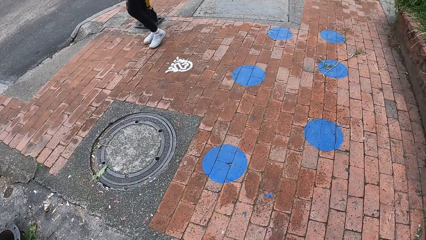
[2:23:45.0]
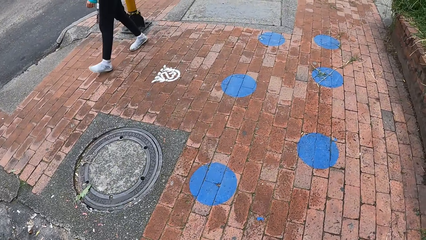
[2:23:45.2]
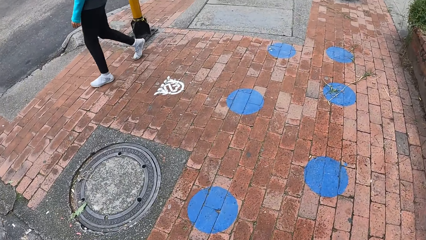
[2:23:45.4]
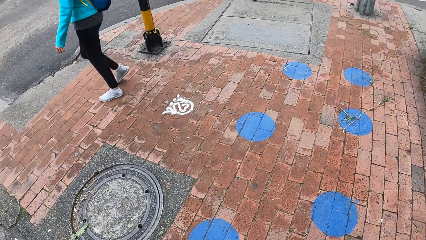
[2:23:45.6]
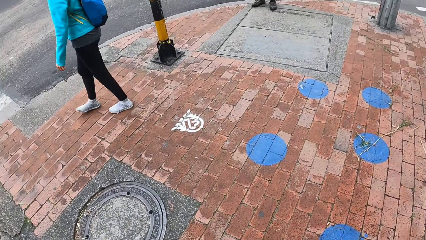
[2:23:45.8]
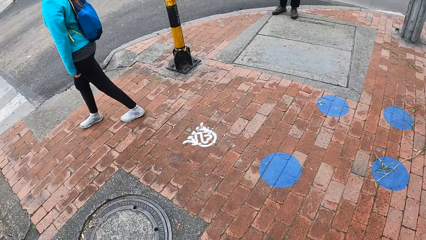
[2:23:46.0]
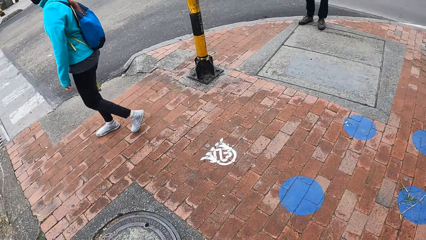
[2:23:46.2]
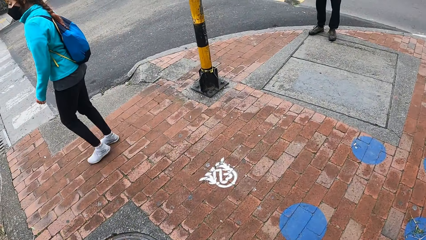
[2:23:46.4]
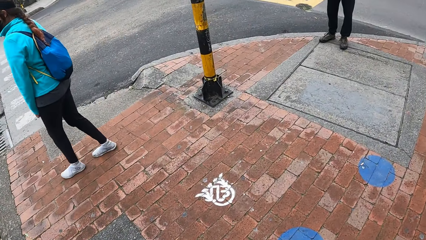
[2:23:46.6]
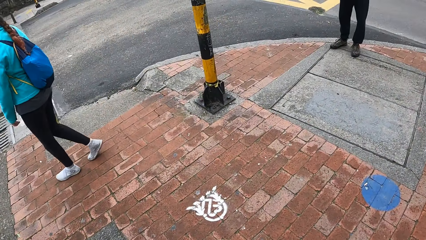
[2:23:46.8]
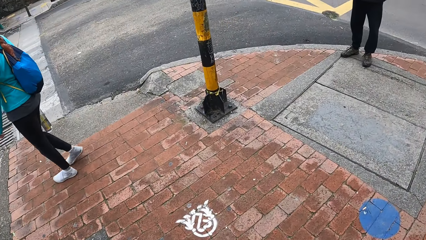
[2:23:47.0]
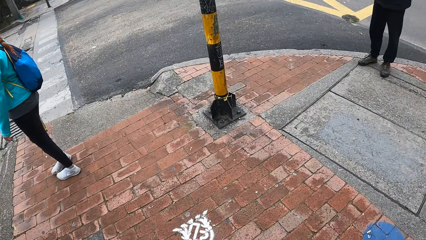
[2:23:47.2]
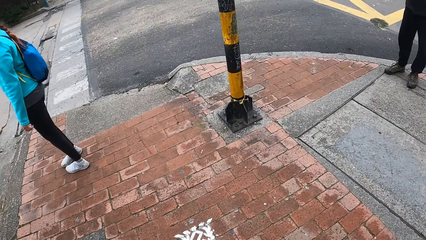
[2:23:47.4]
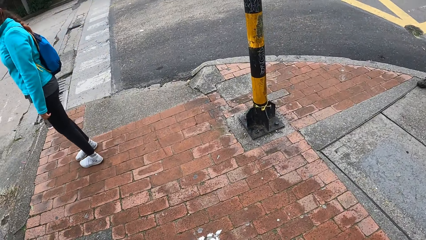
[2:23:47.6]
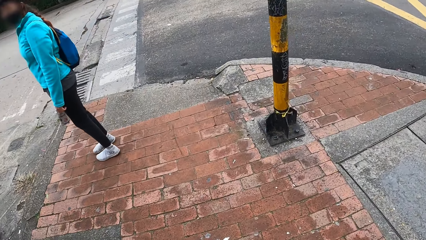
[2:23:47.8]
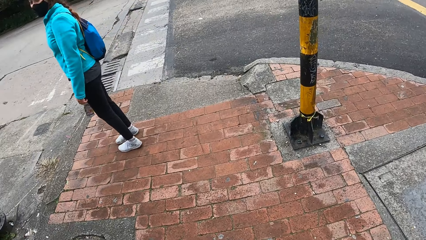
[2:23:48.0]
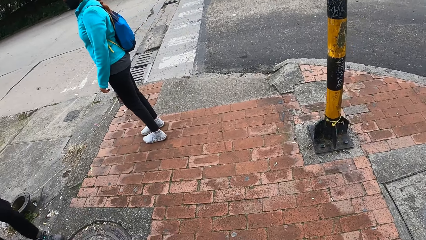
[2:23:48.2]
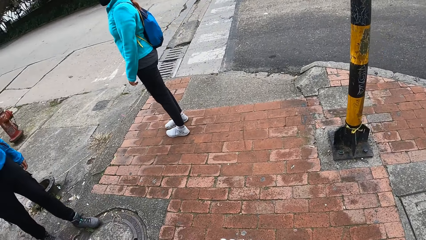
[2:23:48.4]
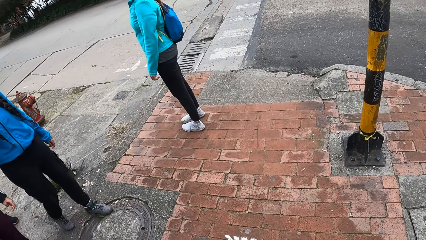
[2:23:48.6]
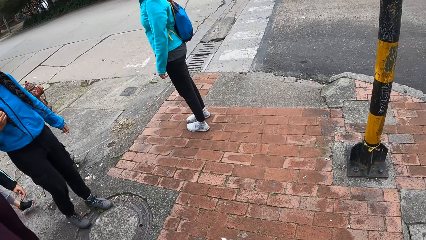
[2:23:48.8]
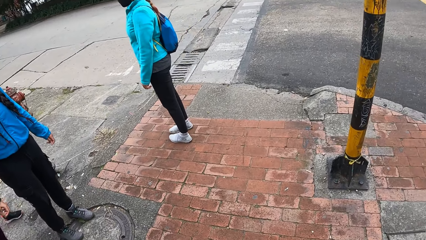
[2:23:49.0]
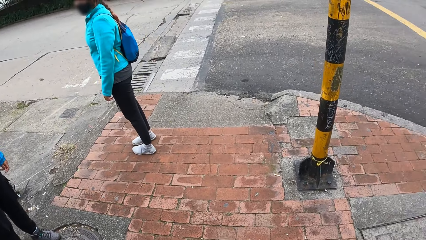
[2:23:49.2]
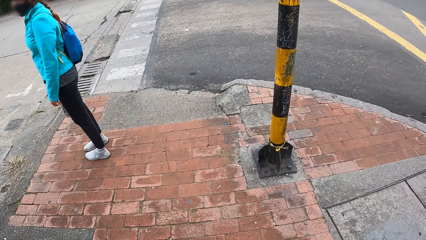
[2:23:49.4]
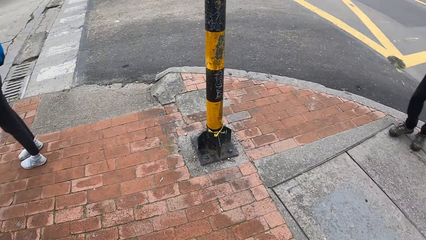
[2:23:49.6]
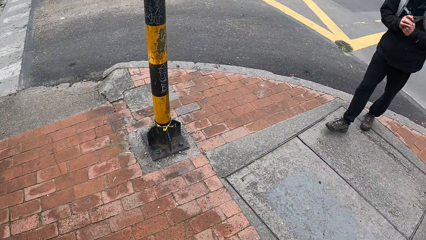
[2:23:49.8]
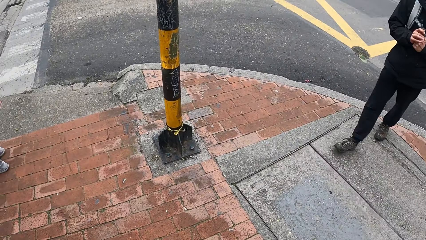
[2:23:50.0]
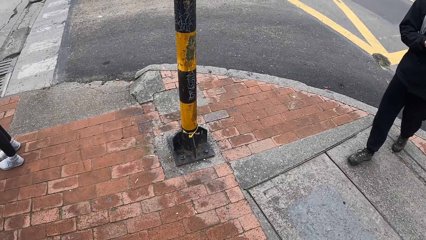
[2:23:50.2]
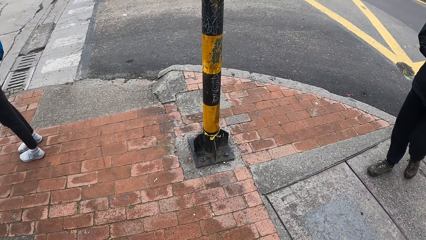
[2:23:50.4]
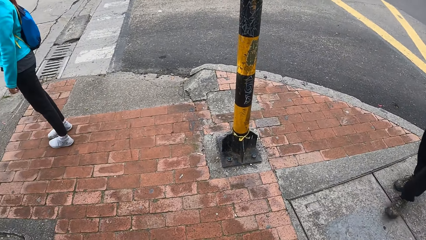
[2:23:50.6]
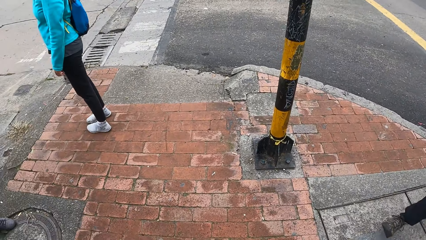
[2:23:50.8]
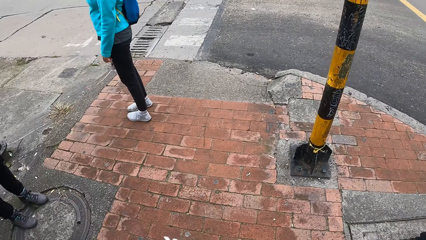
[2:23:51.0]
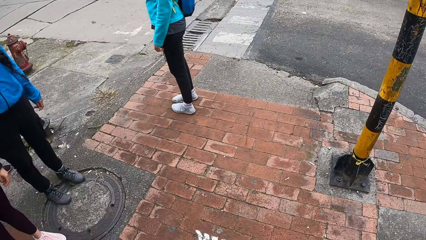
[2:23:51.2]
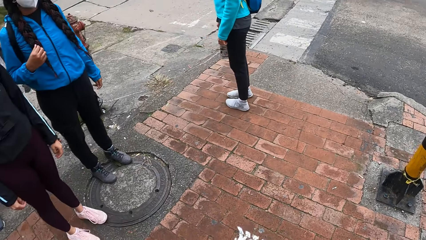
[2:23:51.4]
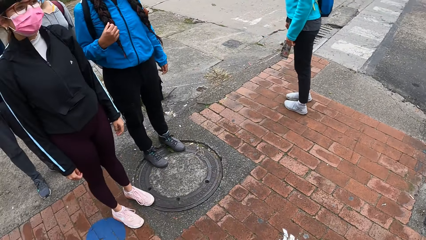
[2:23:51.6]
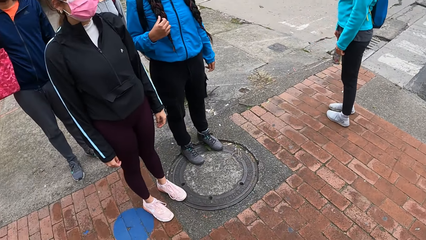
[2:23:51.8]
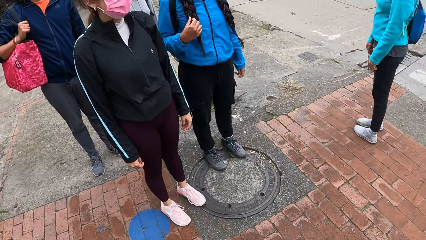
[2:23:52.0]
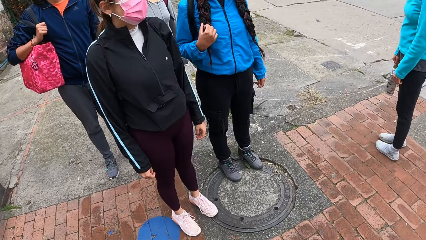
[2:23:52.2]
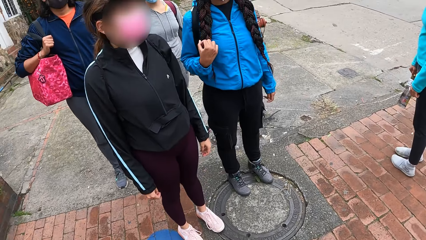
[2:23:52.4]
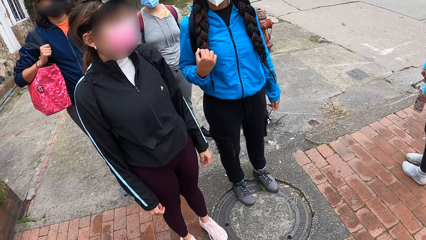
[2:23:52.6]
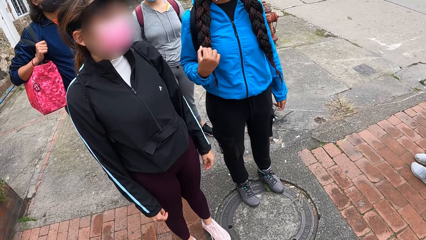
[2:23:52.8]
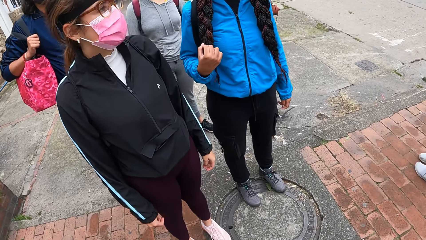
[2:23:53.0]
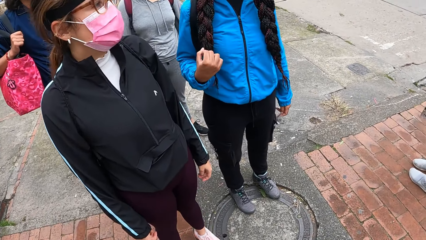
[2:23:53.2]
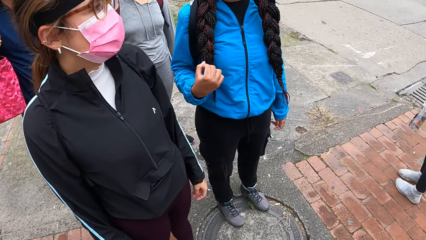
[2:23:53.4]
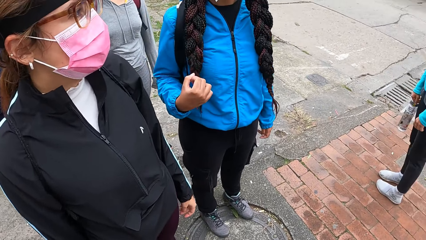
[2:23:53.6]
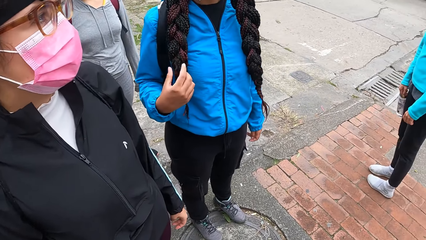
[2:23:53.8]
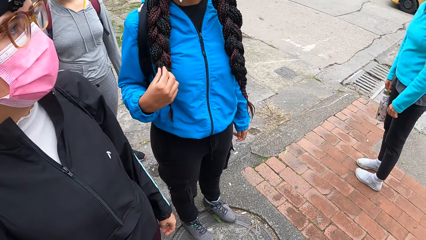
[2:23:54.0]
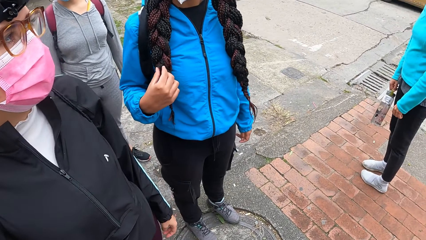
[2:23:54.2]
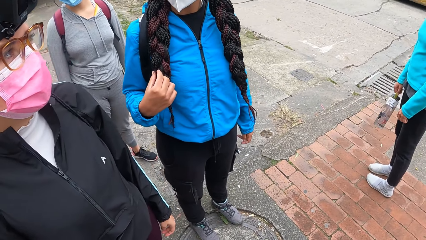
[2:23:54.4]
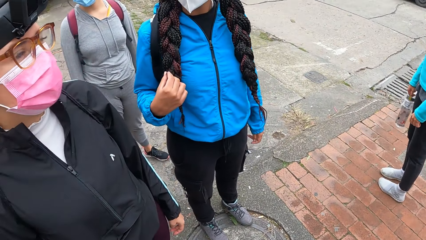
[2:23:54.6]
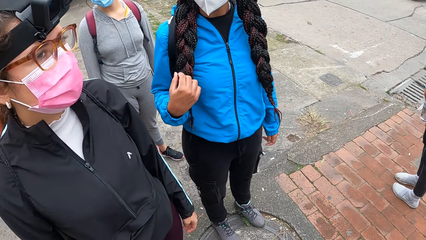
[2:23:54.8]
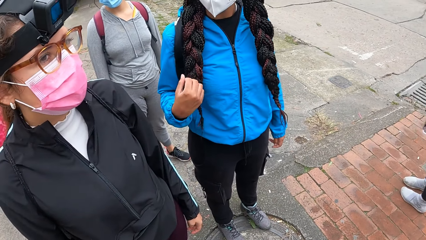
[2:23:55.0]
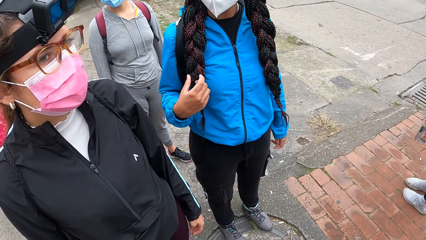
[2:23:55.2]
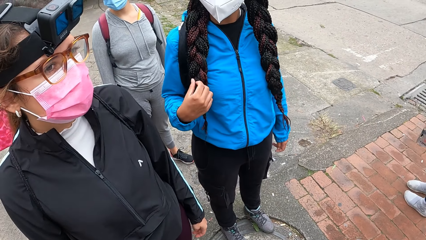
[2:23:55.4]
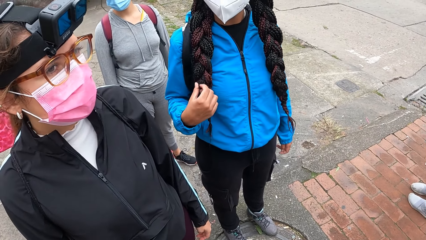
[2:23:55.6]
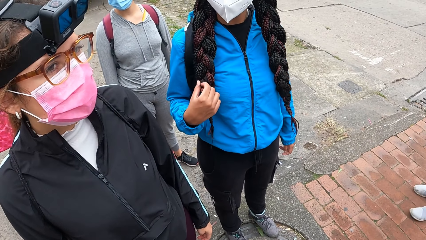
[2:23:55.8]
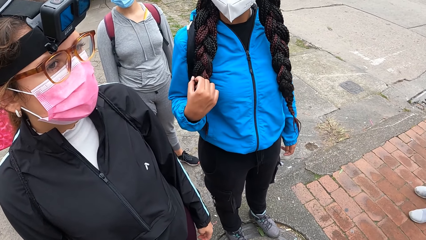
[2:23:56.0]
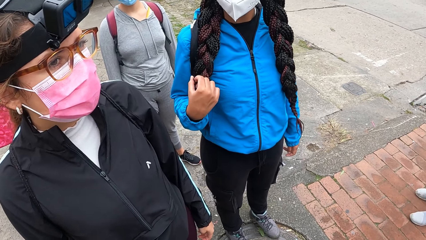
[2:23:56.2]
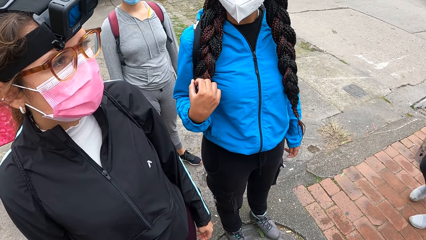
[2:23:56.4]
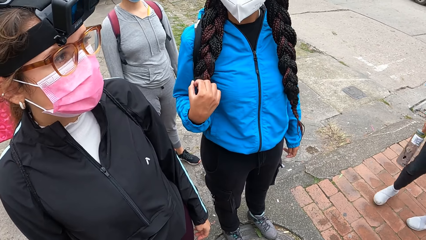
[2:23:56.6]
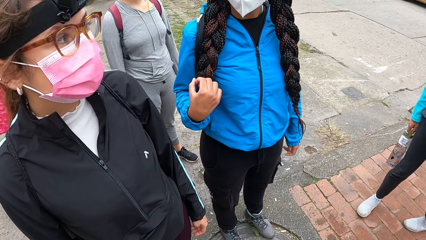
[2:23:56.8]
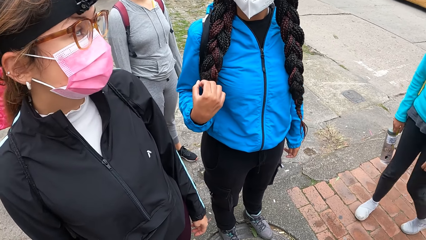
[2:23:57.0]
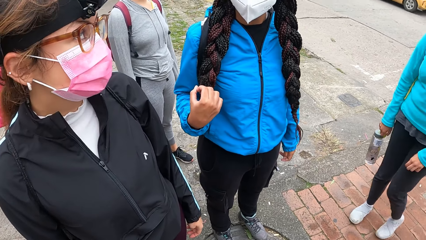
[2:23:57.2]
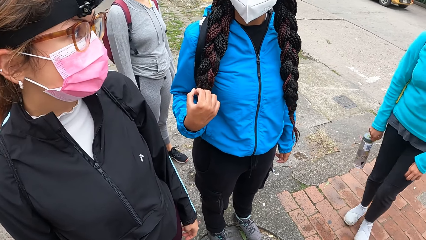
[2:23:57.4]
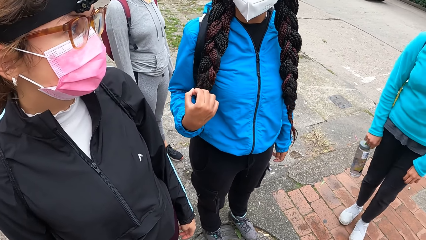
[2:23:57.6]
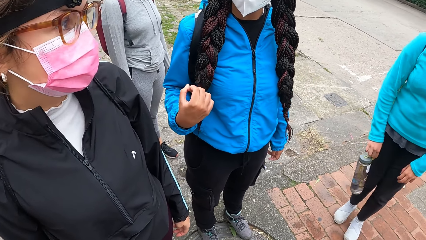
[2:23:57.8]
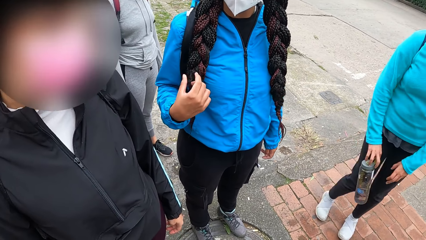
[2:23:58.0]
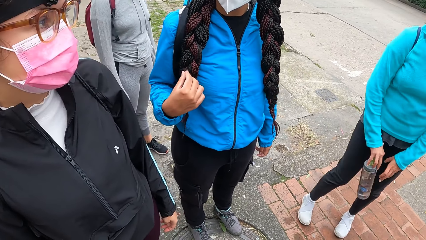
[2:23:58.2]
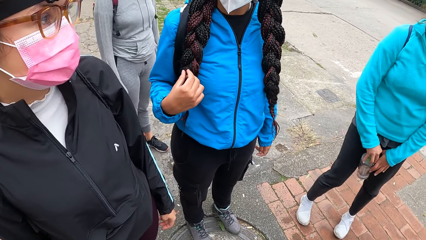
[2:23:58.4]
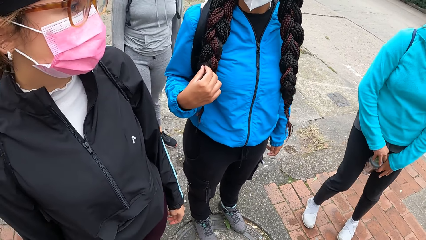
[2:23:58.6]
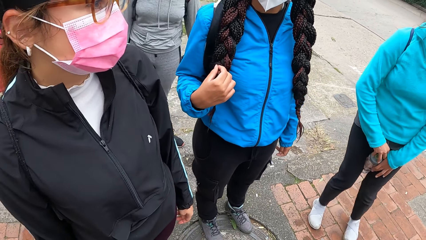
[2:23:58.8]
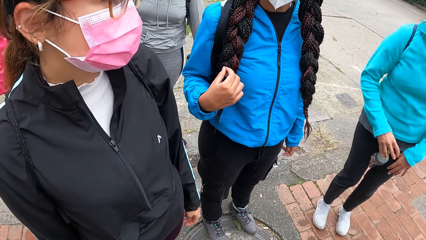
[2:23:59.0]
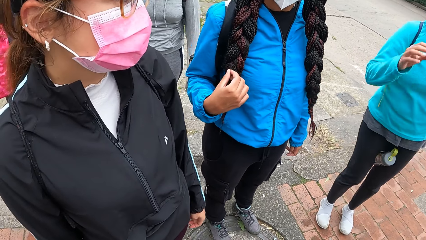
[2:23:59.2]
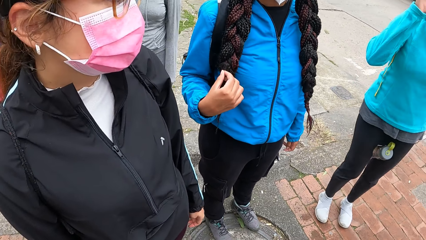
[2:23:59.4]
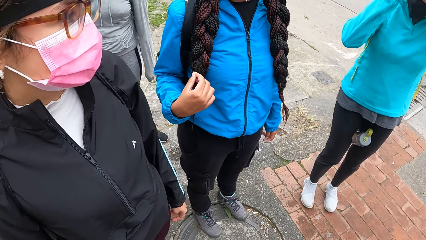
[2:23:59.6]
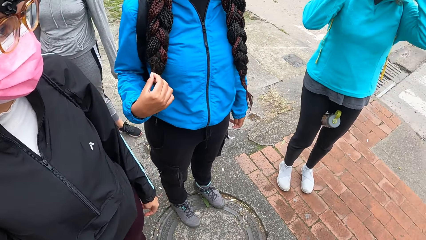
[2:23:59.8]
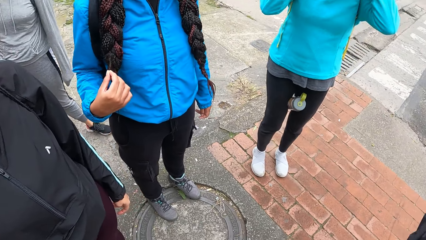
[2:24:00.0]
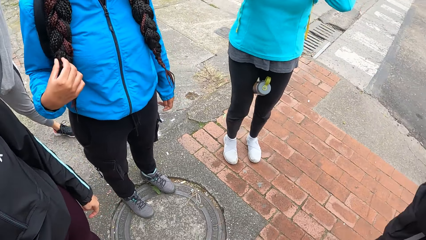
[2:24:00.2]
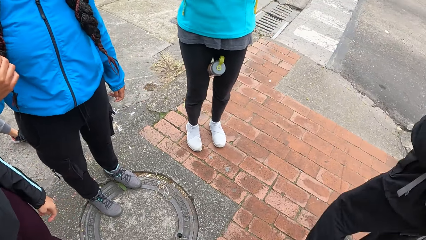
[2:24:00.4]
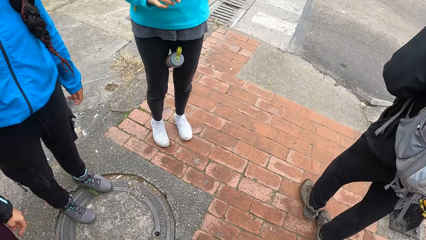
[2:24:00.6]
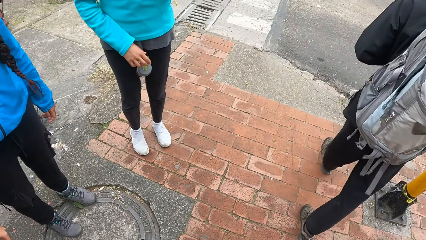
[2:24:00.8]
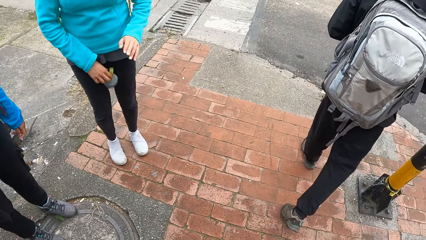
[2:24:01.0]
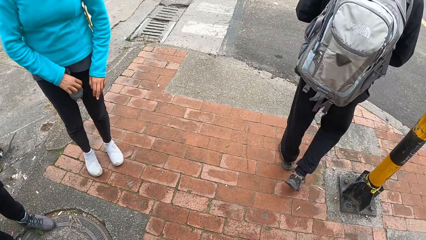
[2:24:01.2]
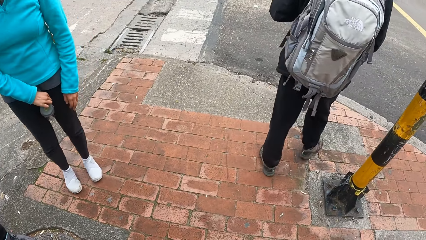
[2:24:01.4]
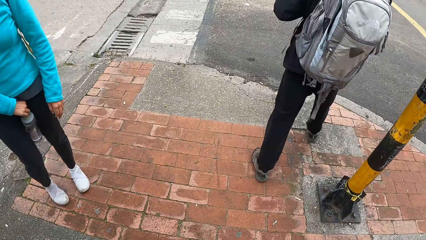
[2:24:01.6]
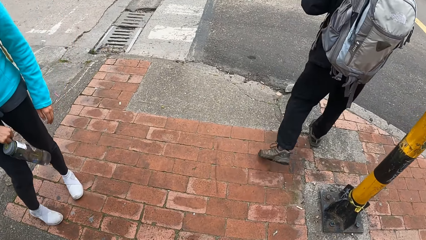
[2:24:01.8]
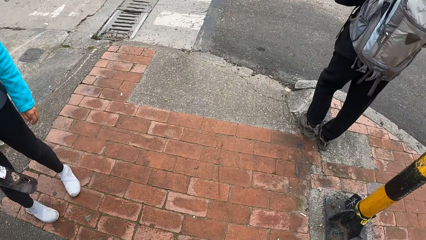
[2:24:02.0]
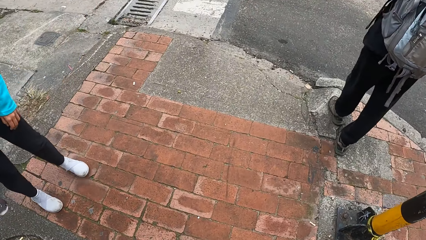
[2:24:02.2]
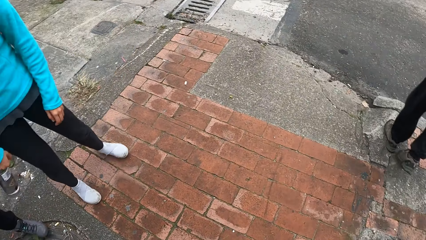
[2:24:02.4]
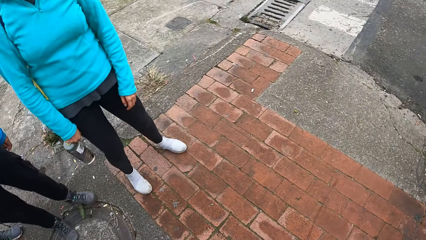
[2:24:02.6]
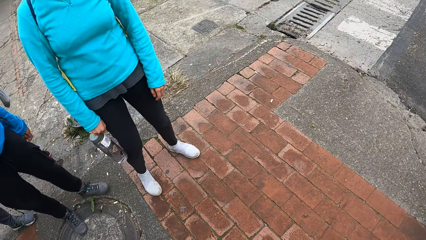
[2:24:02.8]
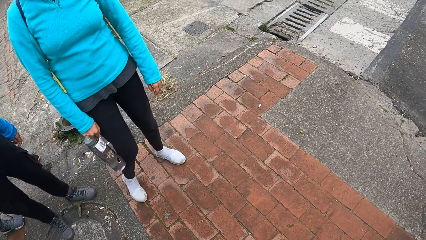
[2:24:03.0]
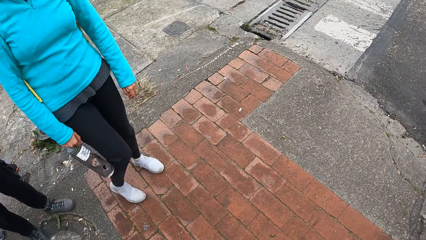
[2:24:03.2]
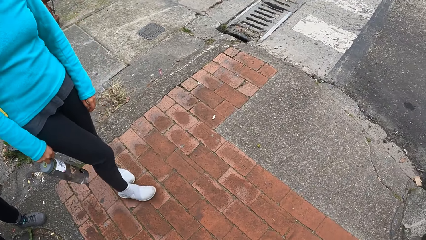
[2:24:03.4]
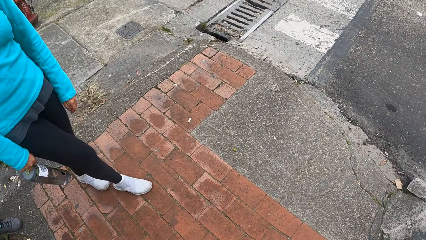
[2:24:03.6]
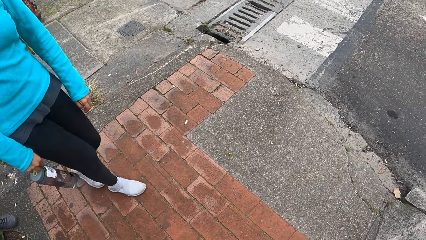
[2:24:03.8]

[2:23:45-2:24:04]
A woman walks past the camera wearer on the walkway with a water bottle in her right hand. A man walks towards the camera wearer on the walkway. Another woman touches her hair with her right hand. The first woman places the water bottle in between her laps with her right hand and picks up the water bottle in between her laps with her right hand.
